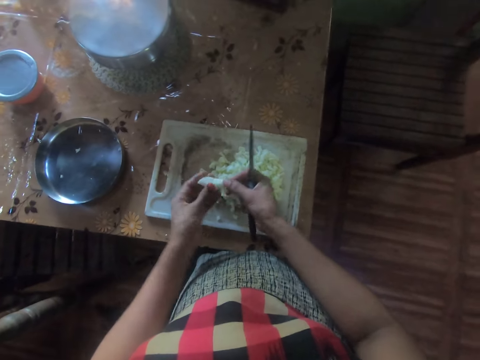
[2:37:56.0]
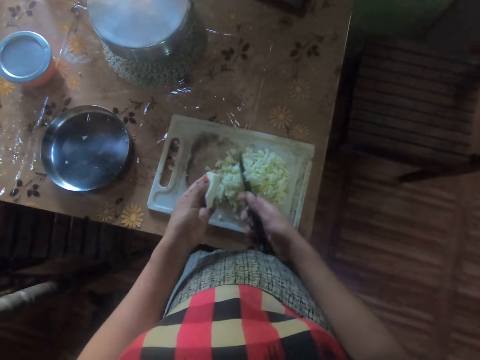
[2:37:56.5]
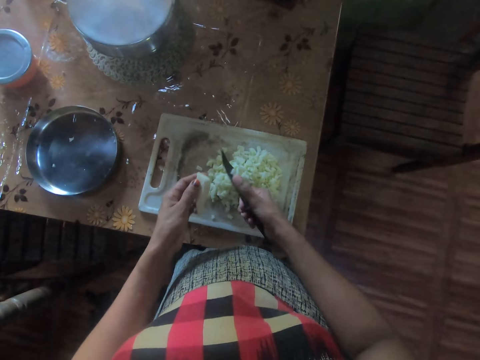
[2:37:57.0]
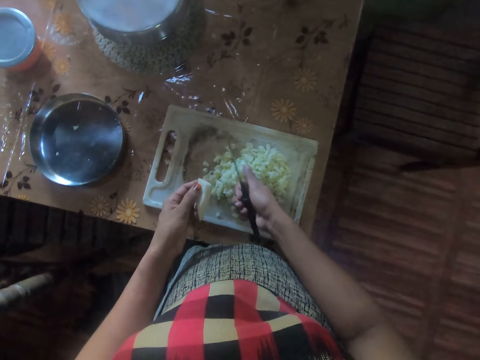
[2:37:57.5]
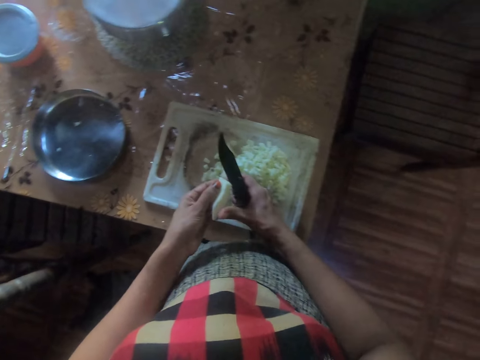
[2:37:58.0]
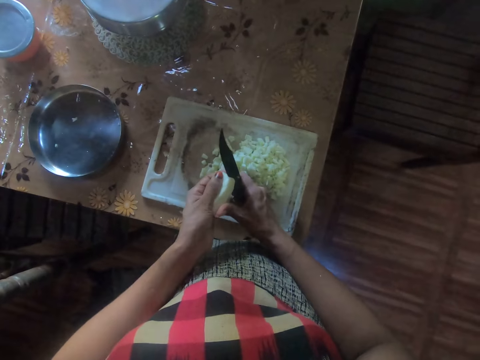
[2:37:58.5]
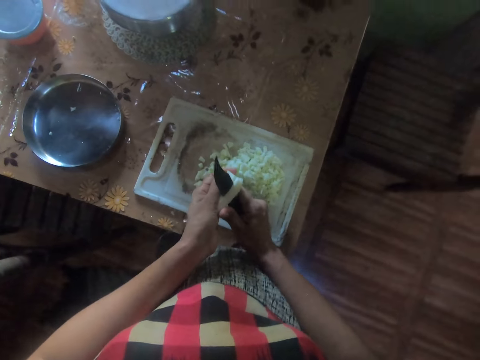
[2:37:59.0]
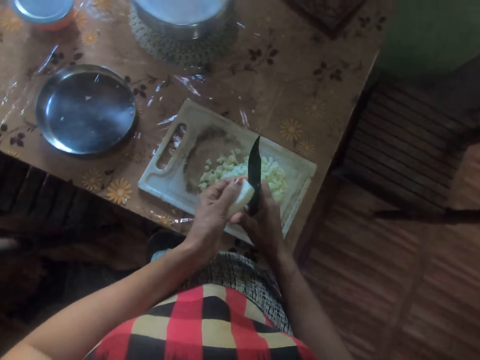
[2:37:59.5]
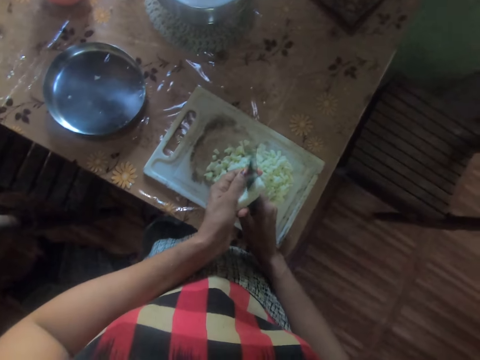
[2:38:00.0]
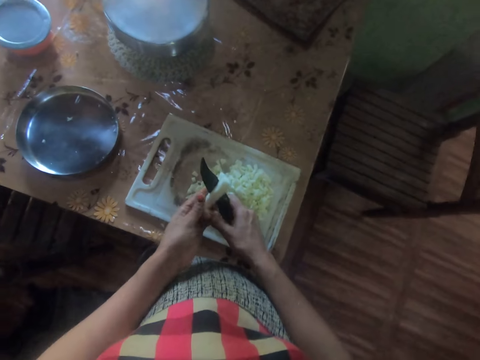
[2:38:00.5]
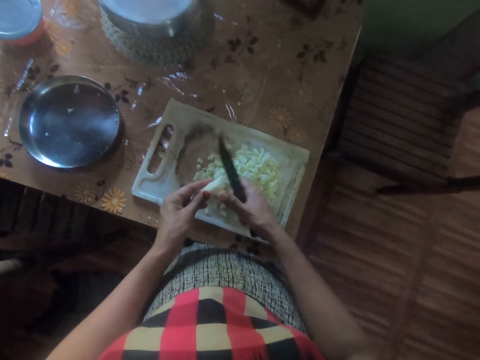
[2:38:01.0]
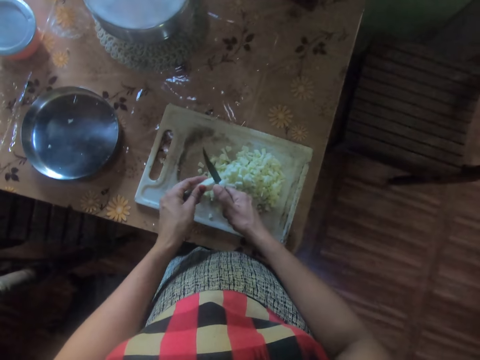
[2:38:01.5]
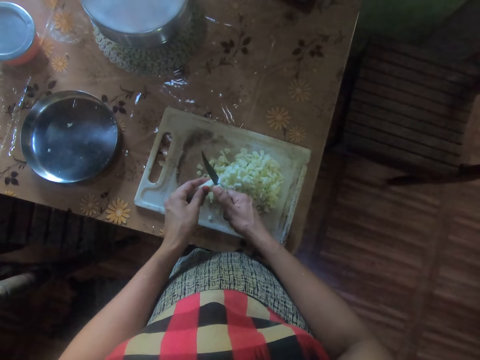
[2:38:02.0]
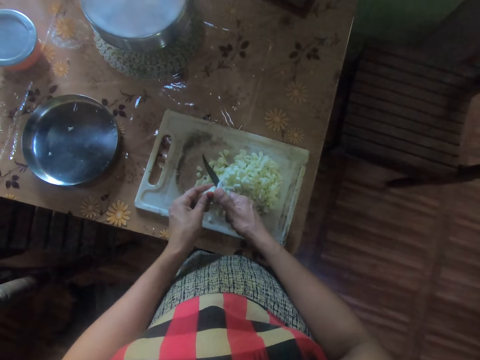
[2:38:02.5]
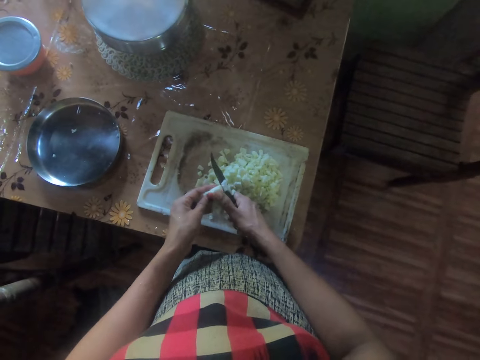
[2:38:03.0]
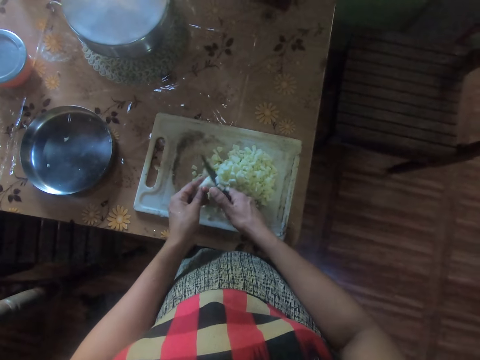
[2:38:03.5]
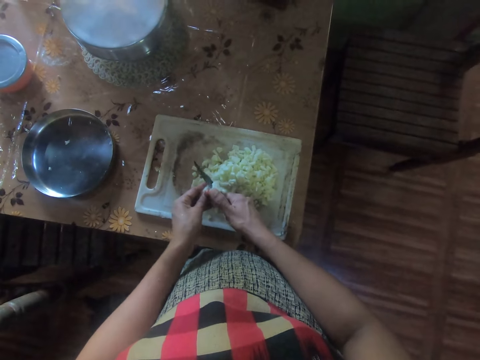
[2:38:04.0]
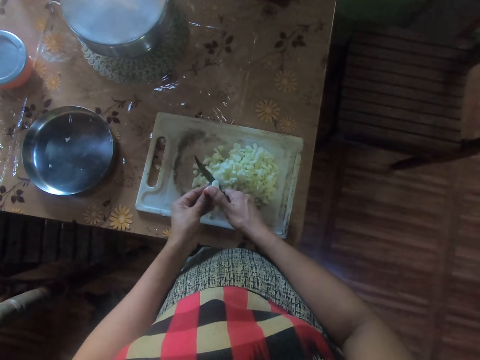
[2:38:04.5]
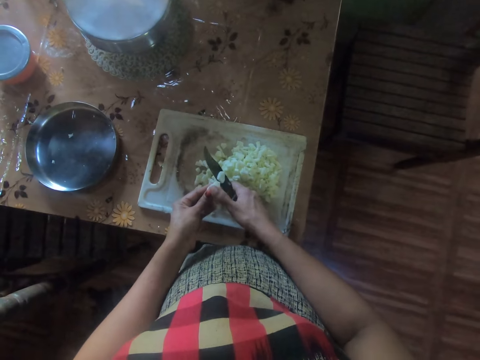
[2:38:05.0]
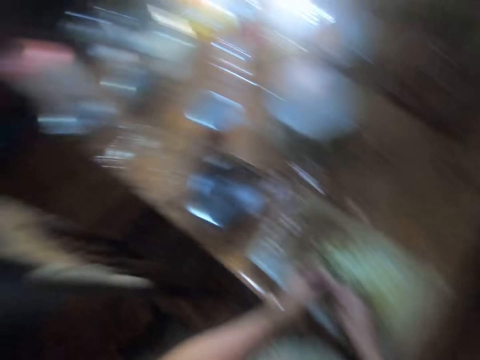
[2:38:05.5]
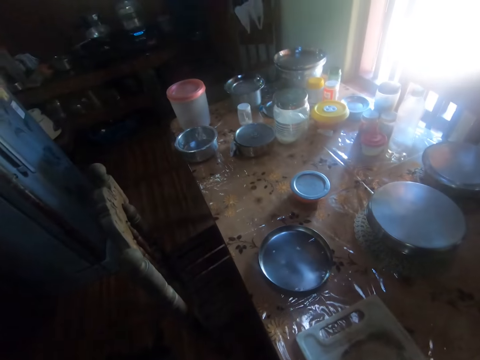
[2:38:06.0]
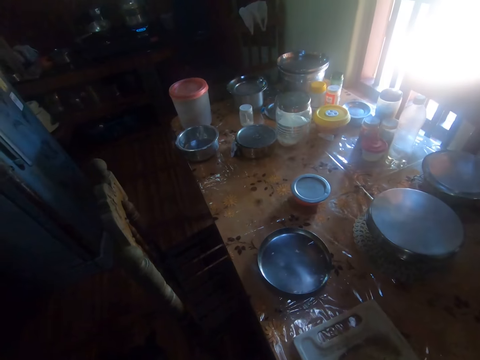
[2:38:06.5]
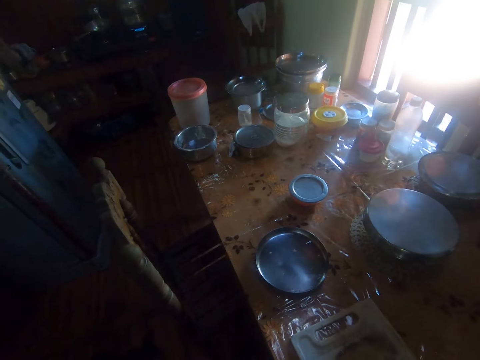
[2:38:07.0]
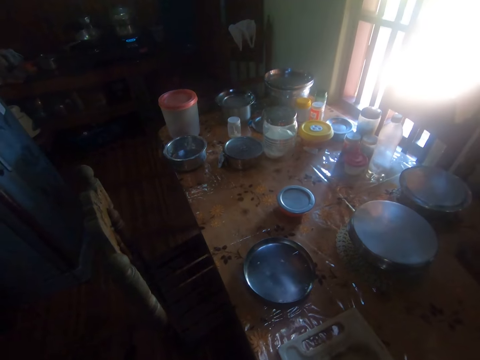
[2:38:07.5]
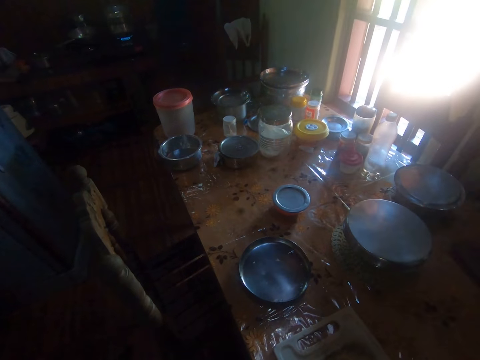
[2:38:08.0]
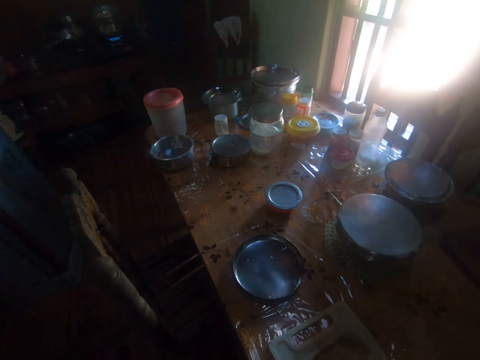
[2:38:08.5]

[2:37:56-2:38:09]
The camera wearer turns the piece of yam with both hands. He holds the piece of yam with both hands. He removes something from the knife with his finger. He cuts the yam with the knife. He looks around the house. He stares at the utensils on the table.

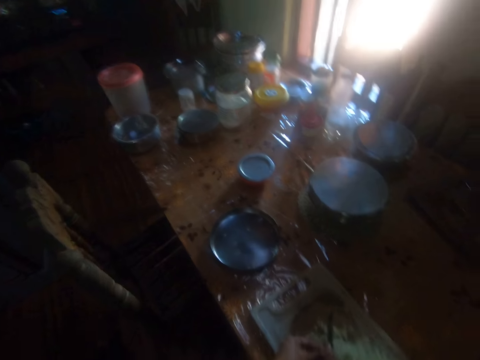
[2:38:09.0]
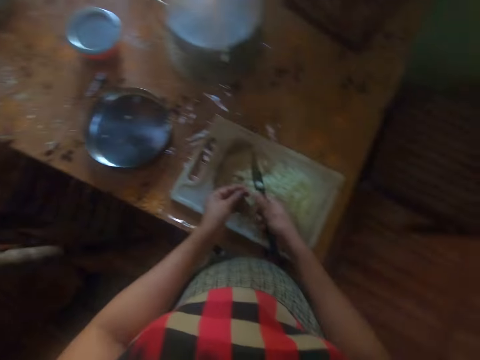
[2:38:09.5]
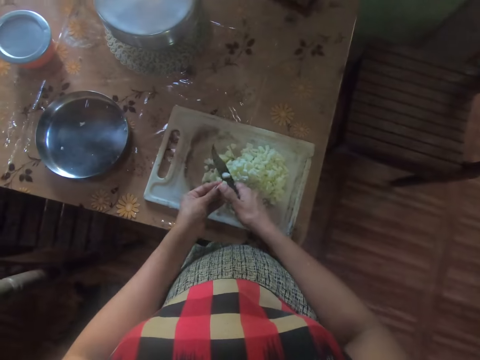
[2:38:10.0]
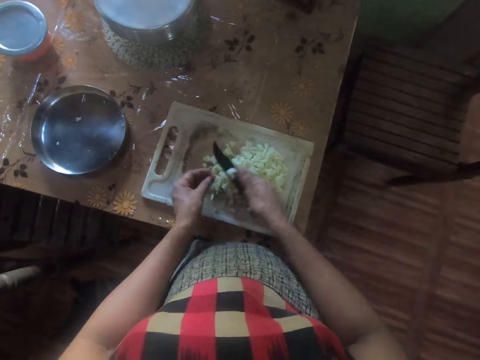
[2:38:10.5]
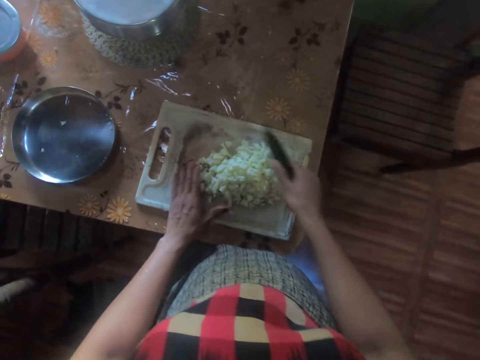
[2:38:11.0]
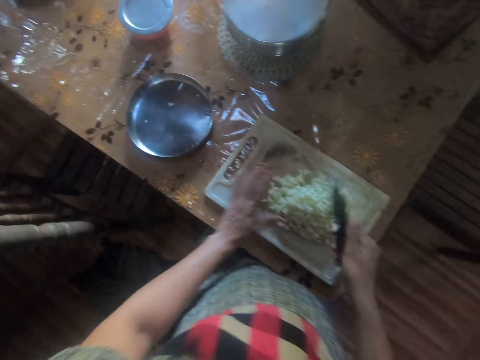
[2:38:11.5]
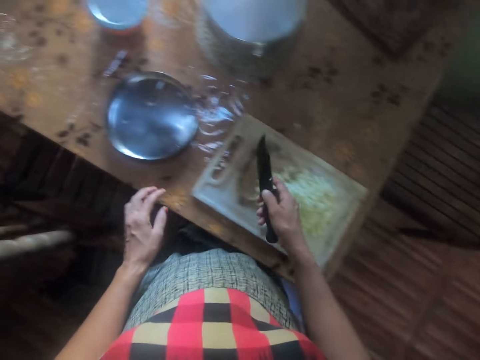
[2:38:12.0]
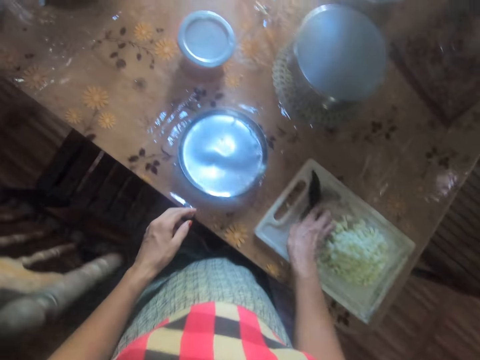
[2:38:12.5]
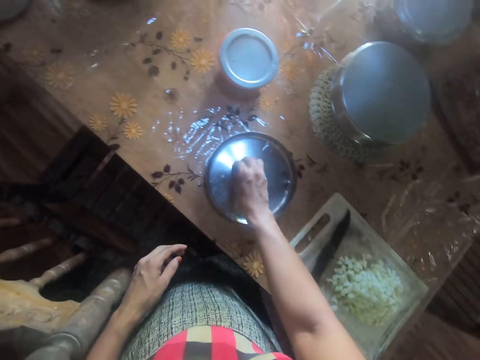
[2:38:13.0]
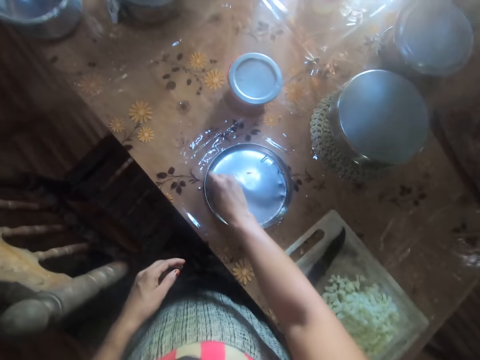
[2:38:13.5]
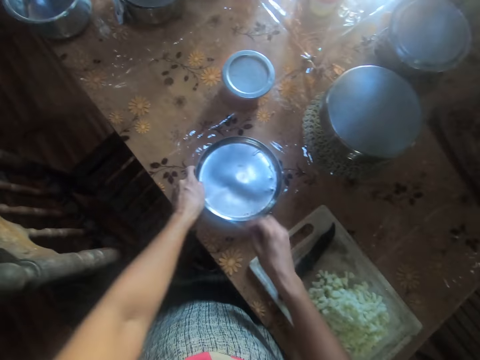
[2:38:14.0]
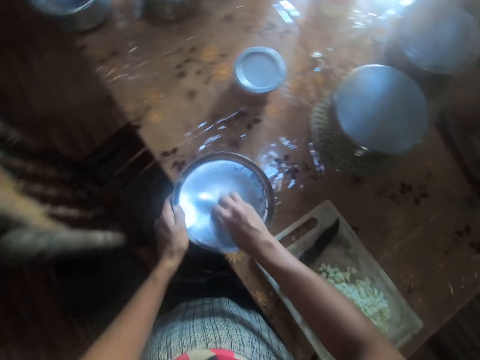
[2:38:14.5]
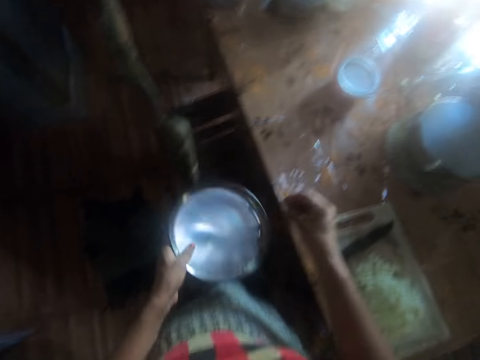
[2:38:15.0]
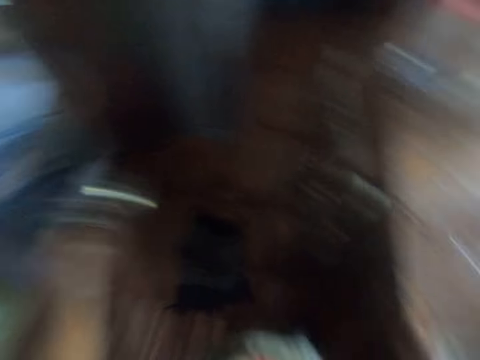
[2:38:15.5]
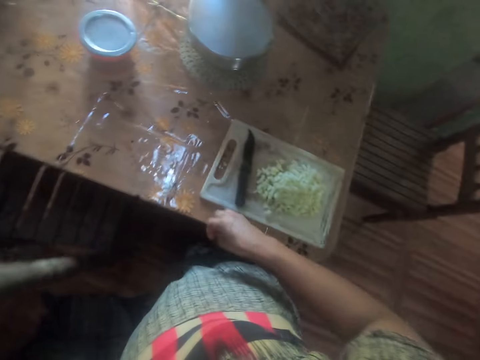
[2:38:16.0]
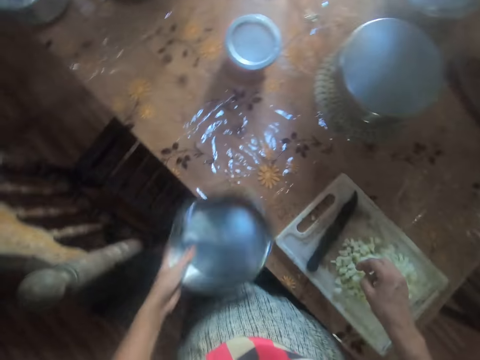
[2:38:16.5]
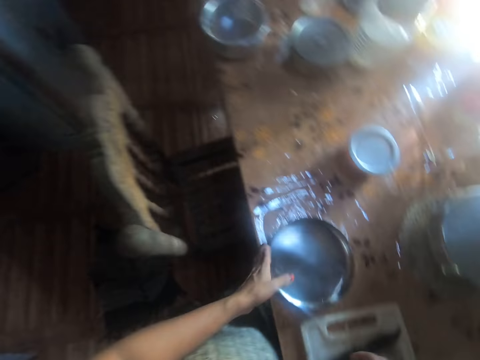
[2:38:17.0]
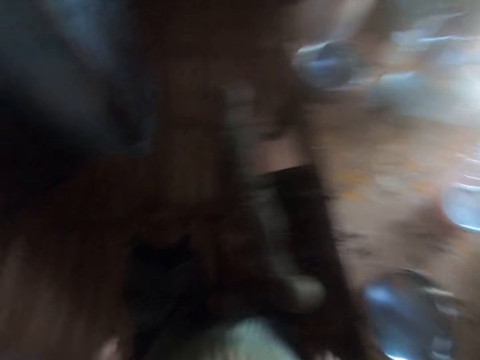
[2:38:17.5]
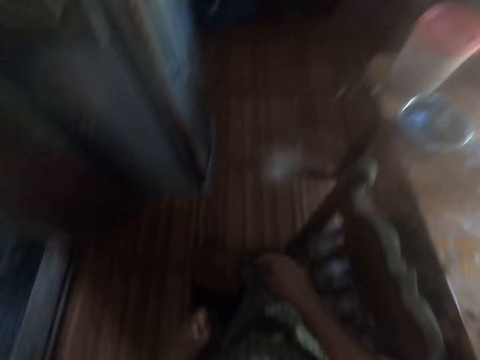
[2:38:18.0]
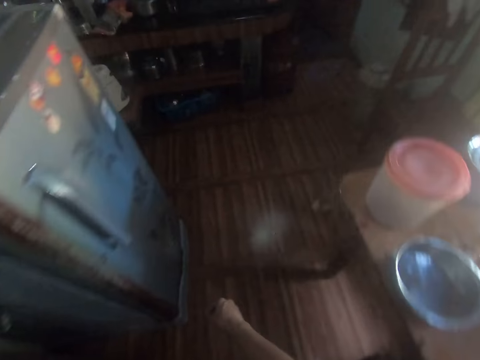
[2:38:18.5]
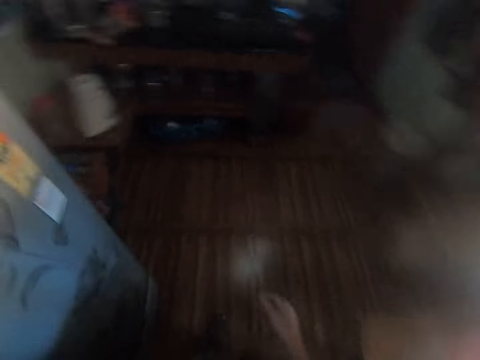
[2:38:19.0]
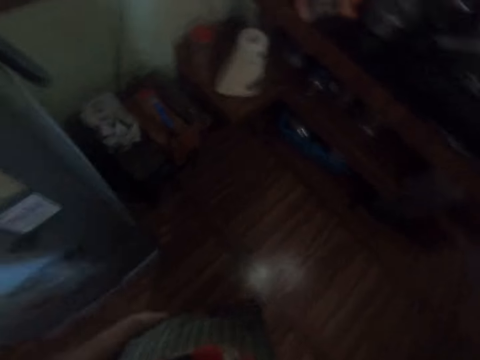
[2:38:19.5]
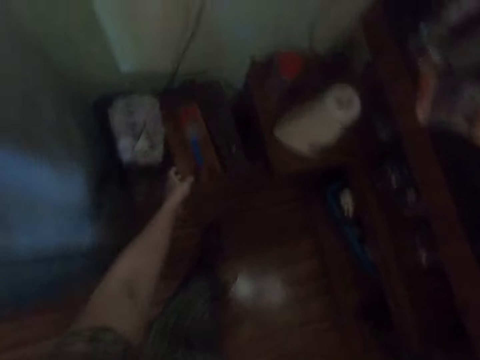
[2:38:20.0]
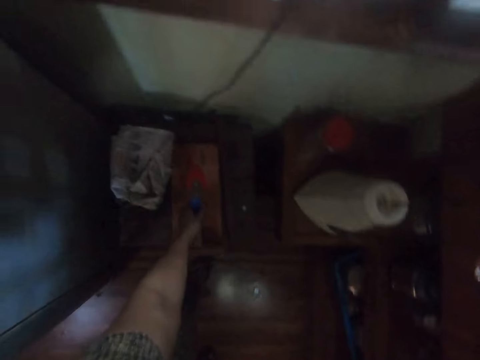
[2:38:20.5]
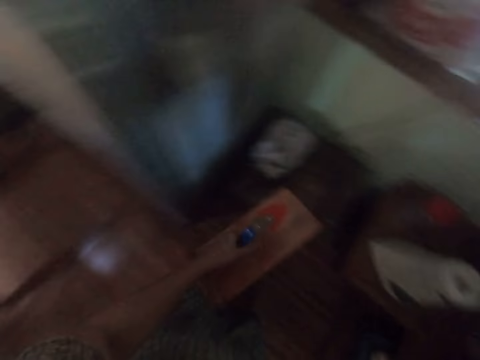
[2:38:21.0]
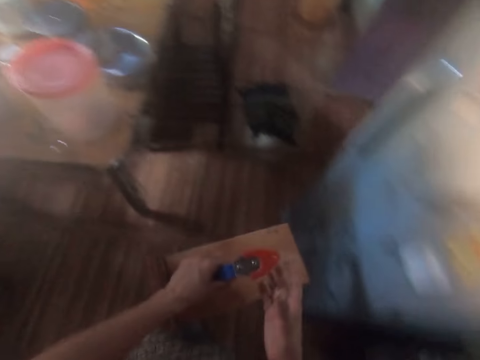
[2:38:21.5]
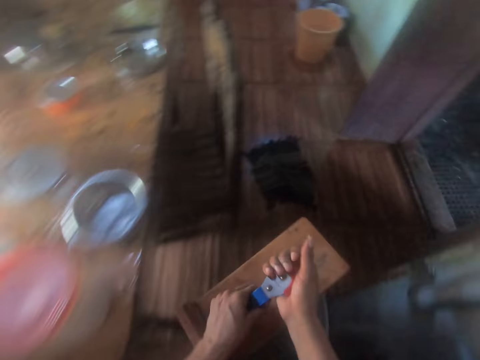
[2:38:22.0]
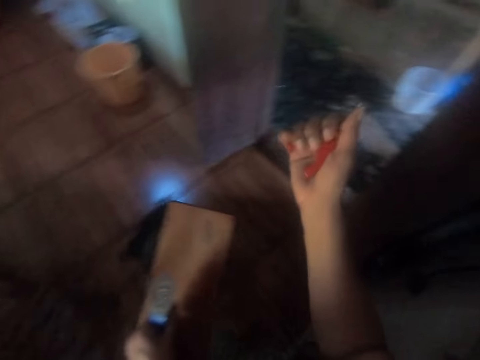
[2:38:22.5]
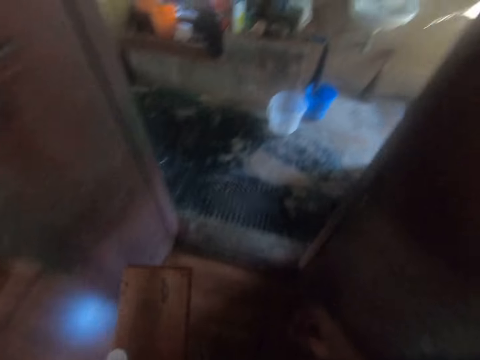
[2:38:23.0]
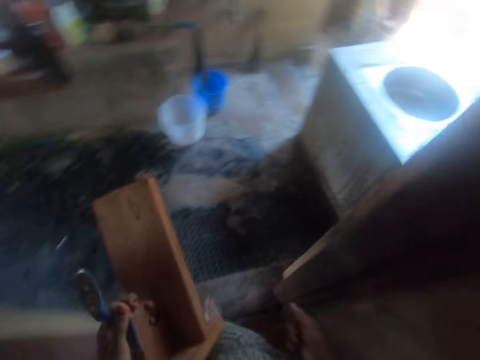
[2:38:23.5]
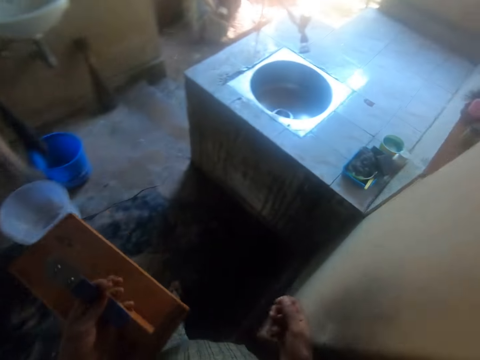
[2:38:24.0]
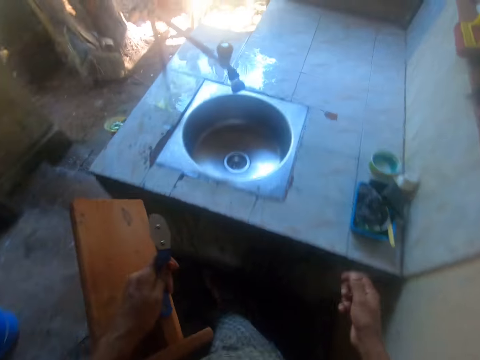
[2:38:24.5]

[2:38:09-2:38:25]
The camera wearer cuts something with a knife. She uses her left hand to move the chopped yam on the chopping board. She drops the knife in her right hand on the chopping board. She removes dirt from the bowl with her right hand. She carries the bowl from the table with her left hand. She removes dirt from the bowl with her right hand. She looks around the house. She drops the bowl on the table with her left hand. She walks around the house. She carries a wooden blender from the table with her left hand. She removes a cover from the wooden blender with her right hand. She walks around the house.
